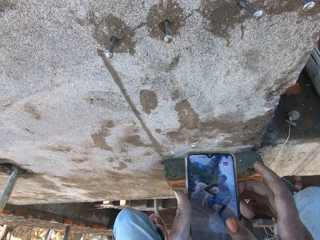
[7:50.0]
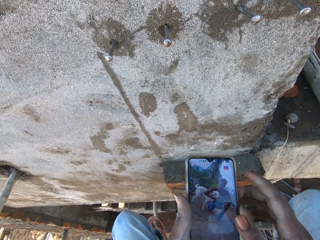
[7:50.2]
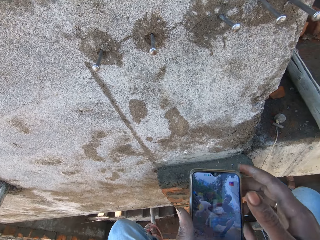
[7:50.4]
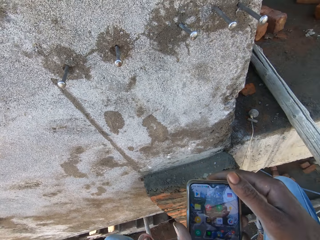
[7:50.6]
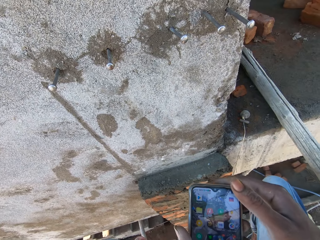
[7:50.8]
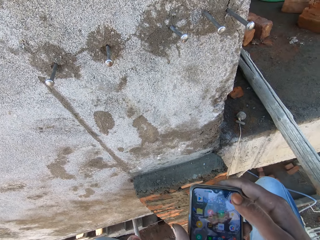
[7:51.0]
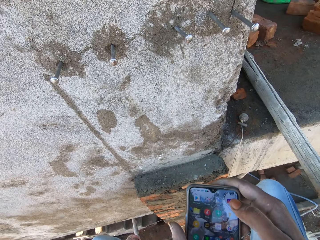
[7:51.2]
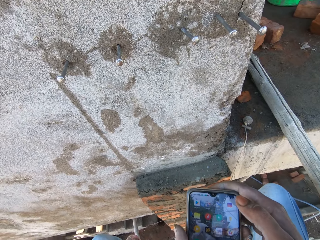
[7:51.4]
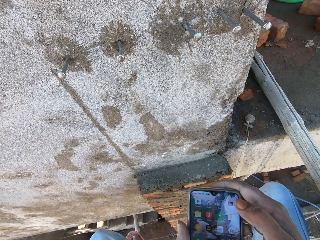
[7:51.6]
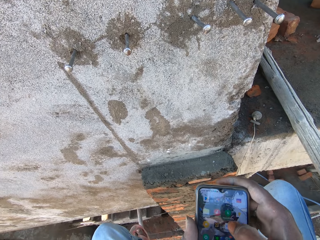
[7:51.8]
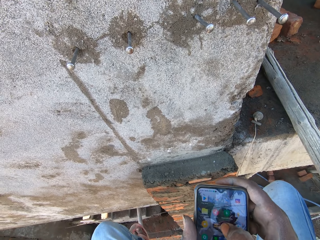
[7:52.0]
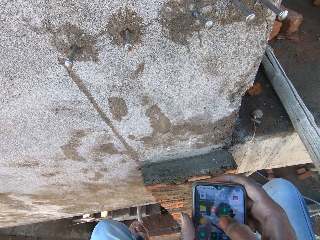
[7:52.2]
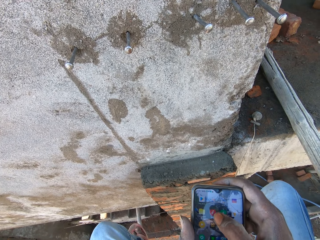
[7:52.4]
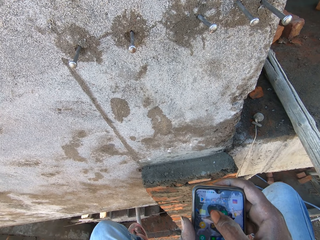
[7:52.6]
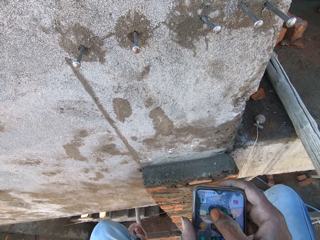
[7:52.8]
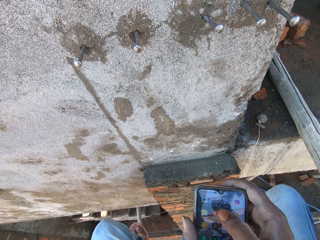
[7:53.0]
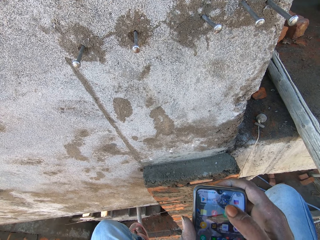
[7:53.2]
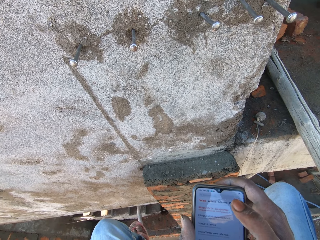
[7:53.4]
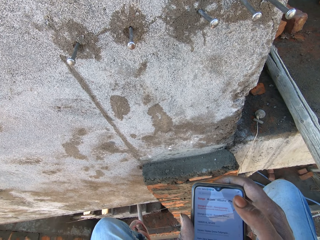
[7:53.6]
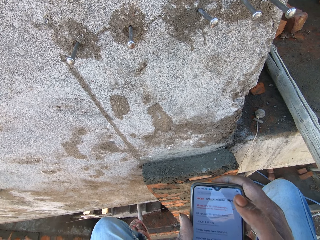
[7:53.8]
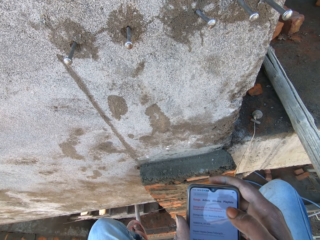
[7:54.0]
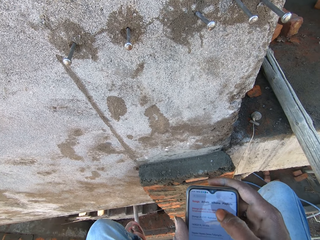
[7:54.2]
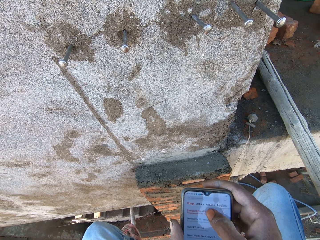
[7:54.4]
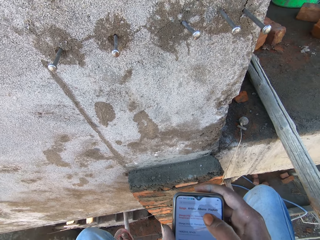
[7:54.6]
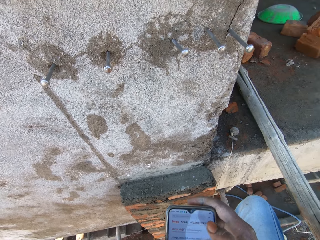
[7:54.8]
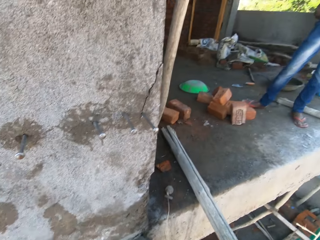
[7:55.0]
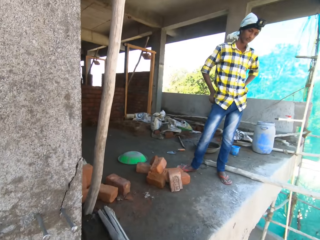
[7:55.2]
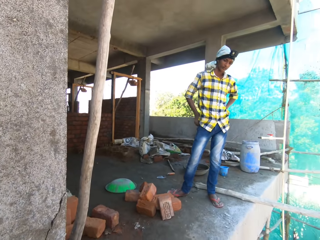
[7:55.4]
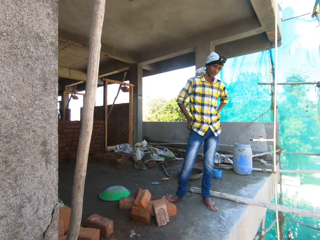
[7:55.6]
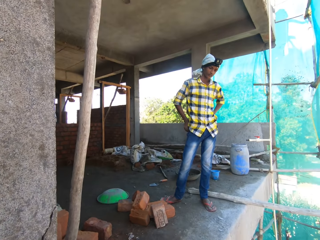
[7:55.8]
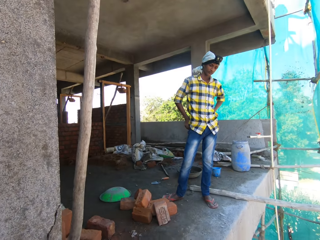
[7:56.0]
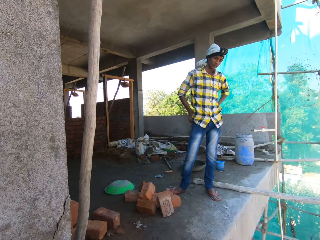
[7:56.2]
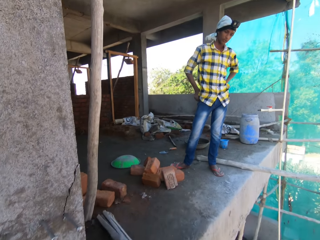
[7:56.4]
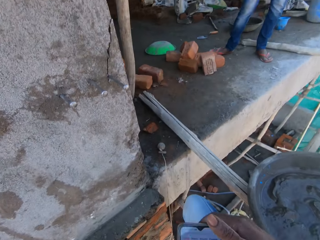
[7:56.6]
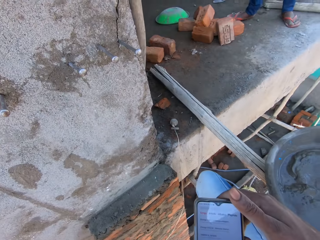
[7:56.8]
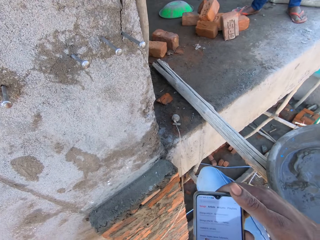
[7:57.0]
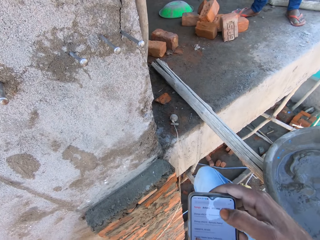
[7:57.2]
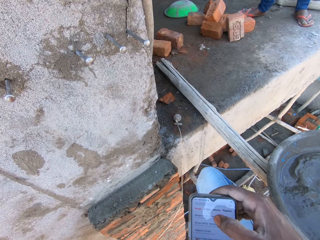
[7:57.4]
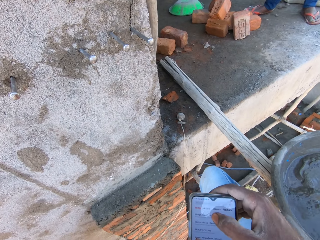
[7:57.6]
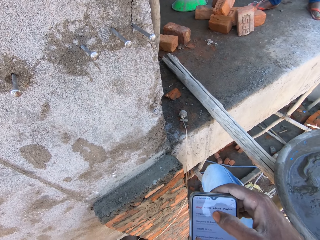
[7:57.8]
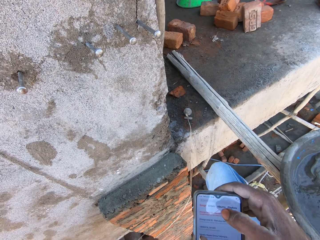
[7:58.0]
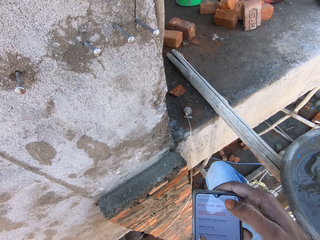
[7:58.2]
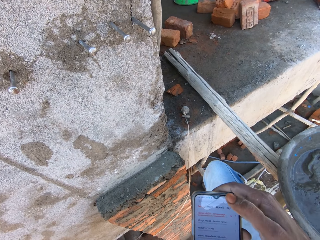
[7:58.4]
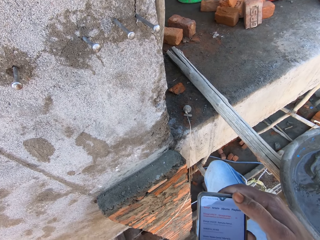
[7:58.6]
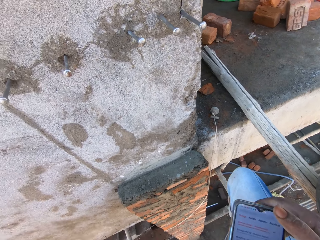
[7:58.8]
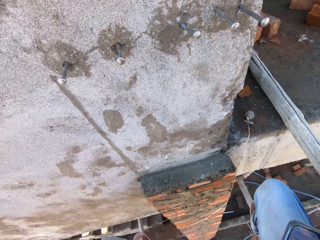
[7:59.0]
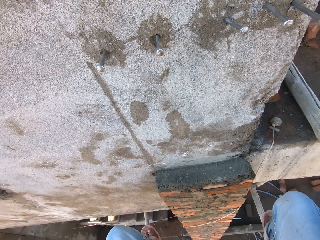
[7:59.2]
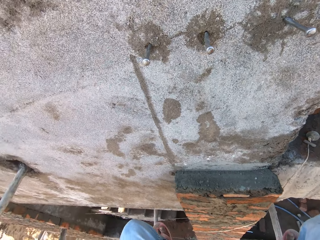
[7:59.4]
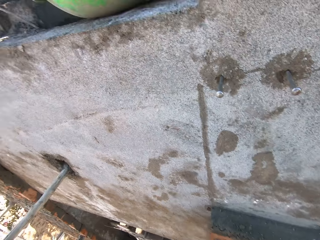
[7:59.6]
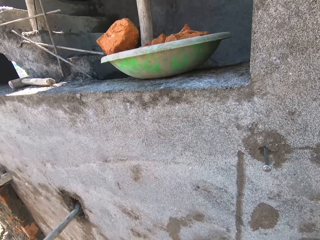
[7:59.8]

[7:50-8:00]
A man interacts with the camera wearer. The camera wearer looks around.

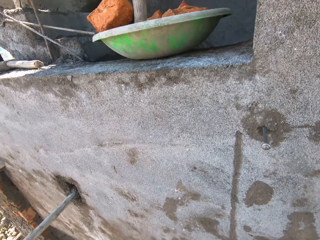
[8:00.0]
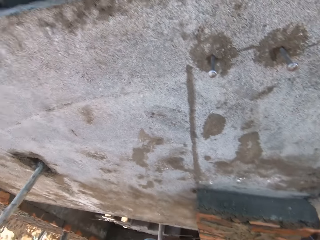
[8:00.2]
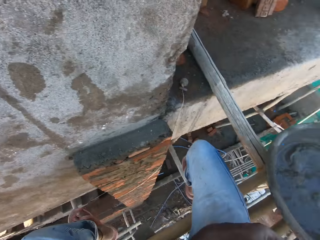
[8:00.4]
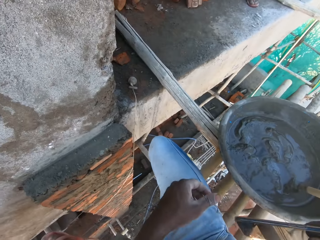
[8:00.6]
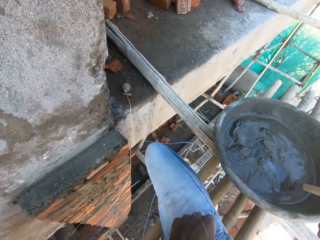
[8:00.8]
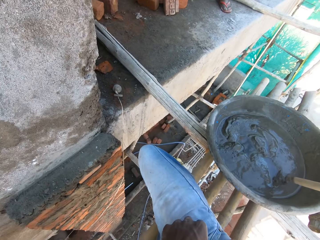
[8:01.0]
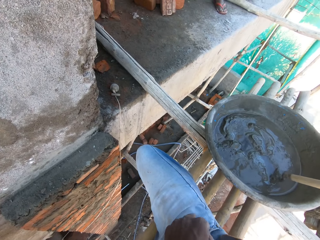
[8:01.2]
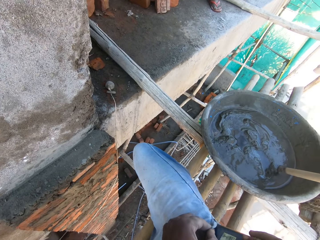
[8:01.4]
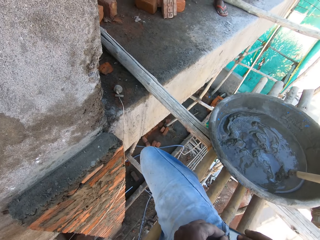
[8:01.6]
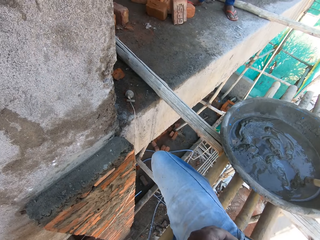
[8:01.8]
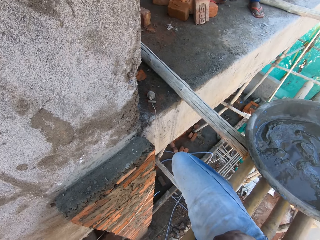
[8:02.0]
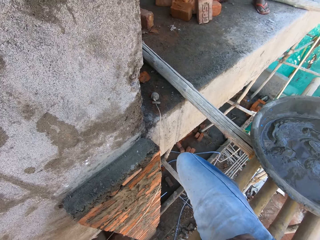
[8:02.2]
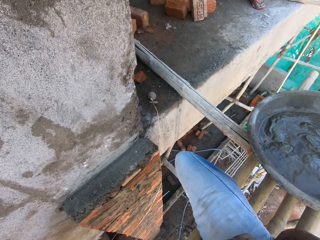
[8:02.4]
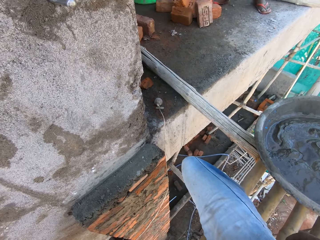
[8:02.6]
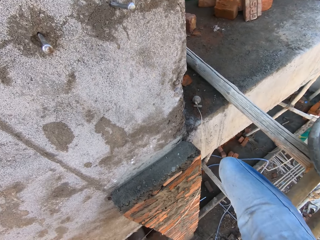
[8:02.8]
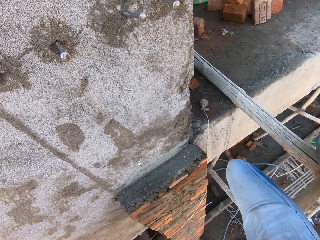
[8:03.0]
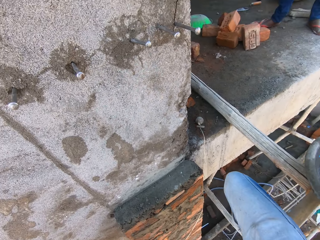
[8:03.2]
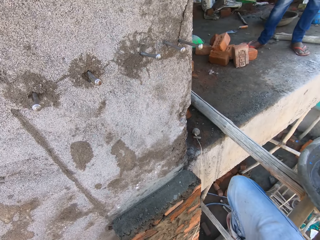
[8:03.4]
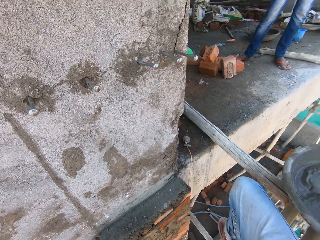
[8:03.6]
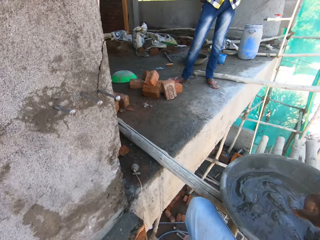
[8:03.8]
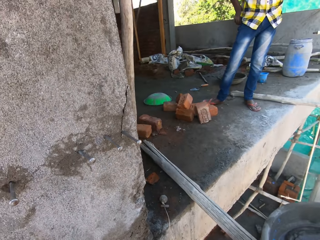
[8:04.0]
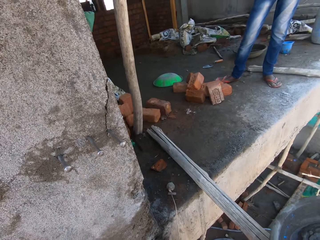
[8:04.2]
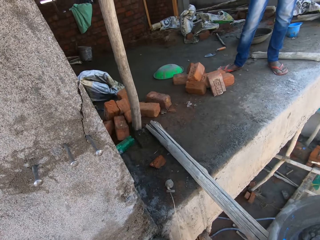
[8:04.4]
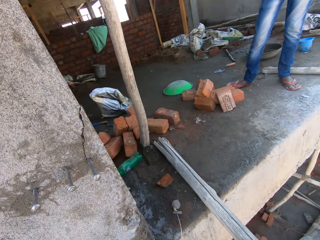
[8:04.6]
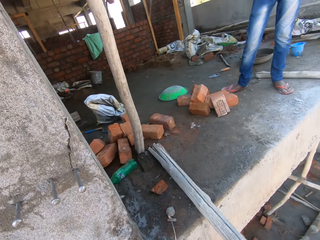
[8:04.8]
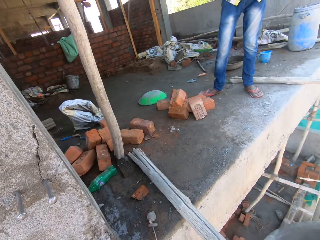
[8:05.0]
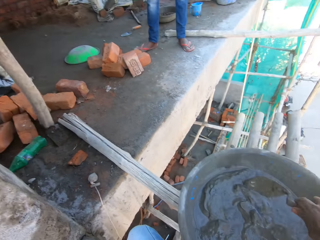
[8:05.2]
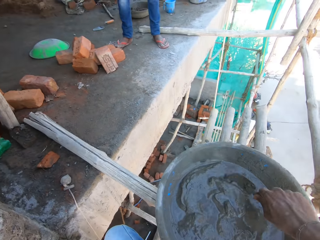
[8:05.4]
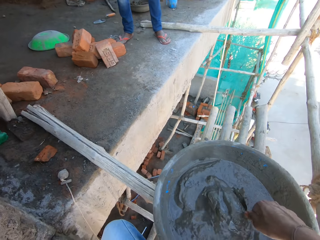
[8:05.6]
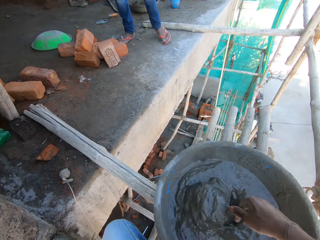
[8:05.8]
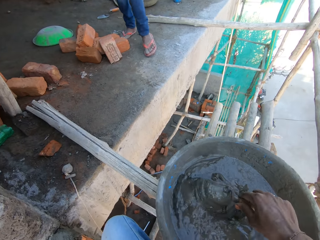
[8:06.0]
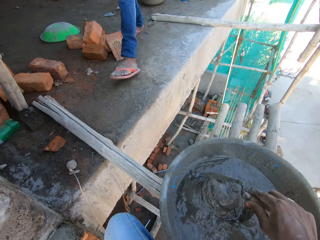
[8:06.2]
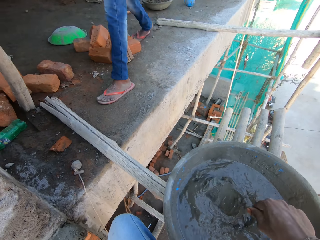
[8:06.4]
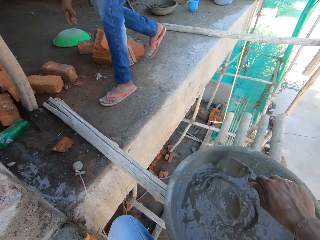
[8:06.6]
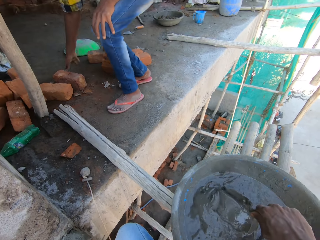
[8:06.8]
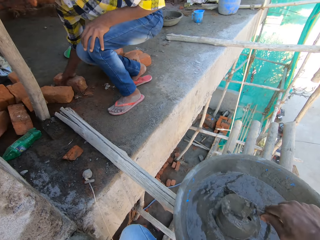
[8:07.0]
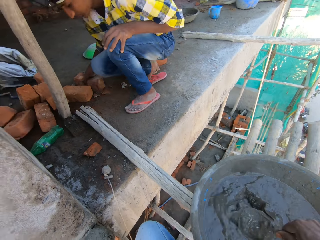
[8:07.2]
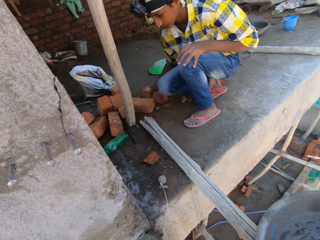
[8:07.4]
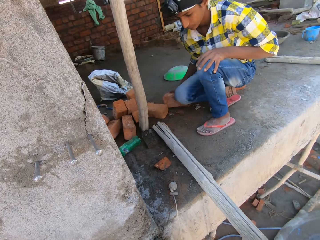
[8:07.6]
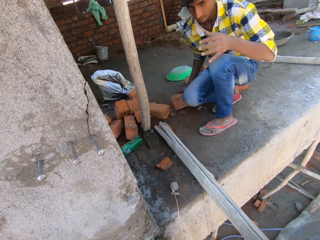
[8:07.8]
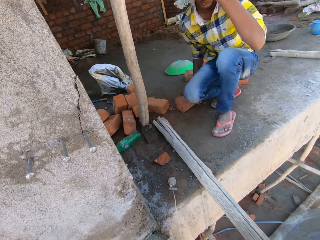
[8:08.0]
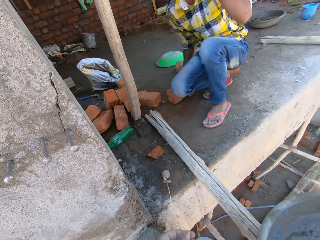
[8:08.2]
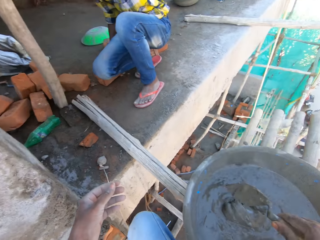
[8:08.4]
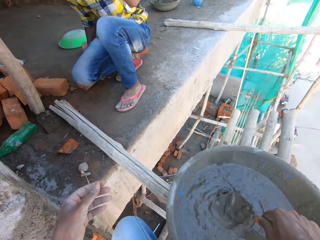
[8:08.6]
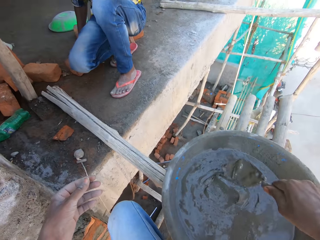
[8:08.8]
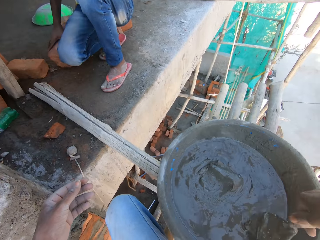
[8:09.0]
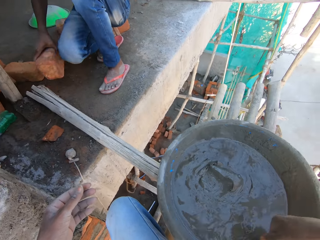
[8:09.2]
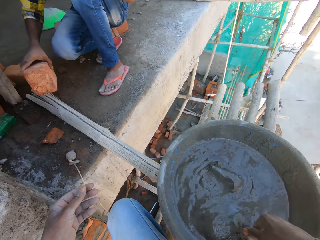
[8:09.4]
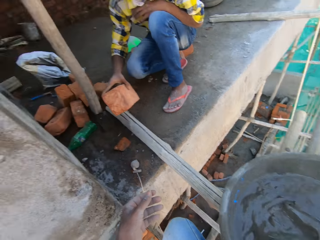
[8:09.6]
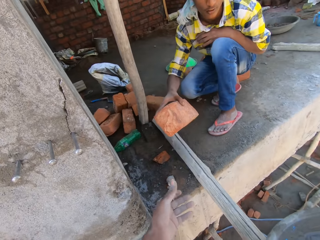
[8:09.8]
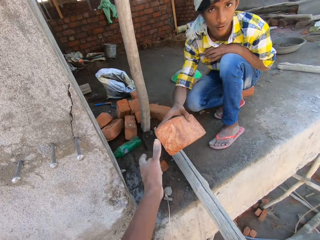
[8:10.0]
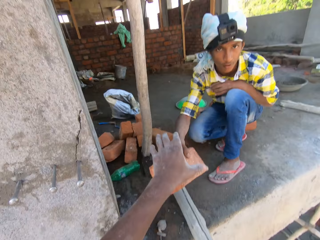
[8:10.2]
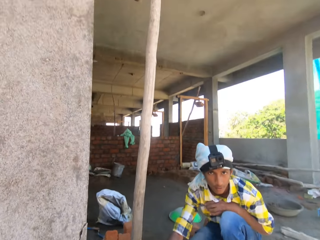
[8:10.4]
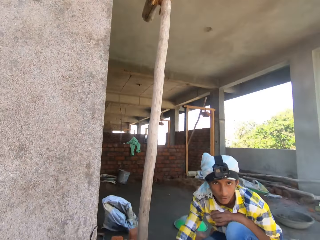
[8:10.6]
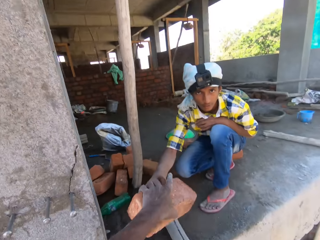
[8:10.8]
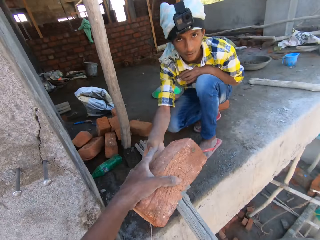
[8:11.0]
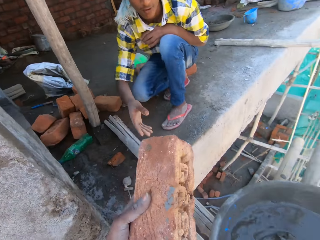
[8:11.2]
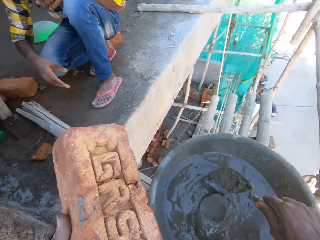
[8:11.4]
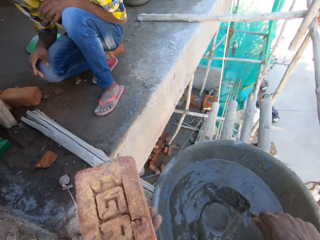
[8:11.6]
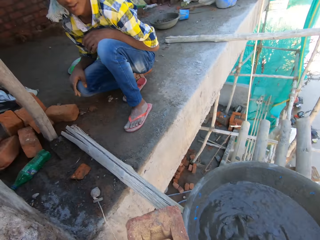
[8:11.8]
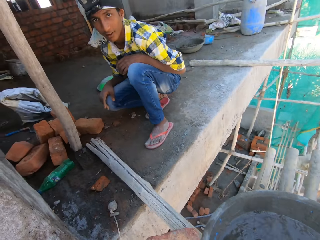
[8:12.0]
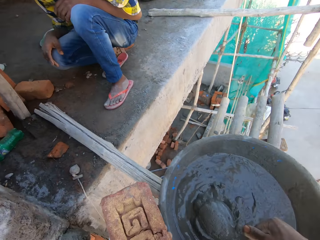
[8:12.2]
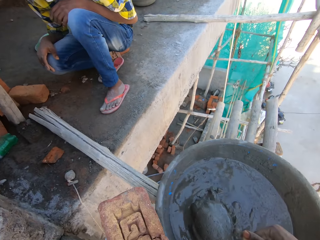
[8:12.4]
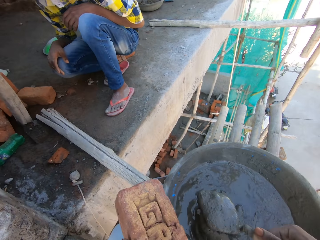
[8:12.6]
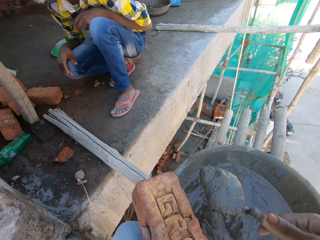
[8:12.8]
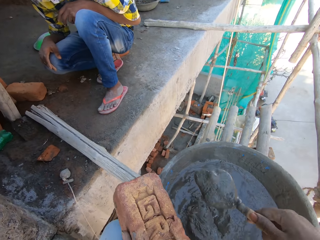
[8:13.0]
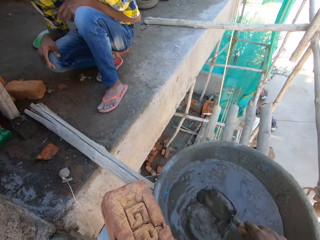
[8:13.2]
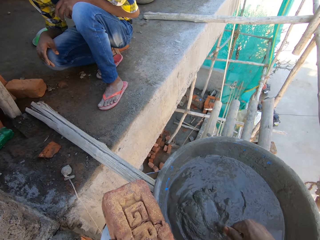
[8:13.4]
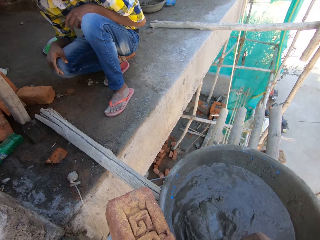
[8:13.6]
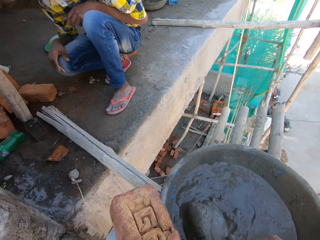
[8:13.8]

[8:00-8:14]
The camera wearer holds his pocket with his left hand. He puts the phone in his pocket with his right hand. He reaches for a trowel in a bowl with his right hand. He mixes mortar in the bowl with the trowel in his right hand. A man grabs a brick from the floor with his right hand. The man passes the brick to the camera wearer with his right hand. The camera wearer talks. He scoops mortar from the bowl with the brick trowel in his right hand.
